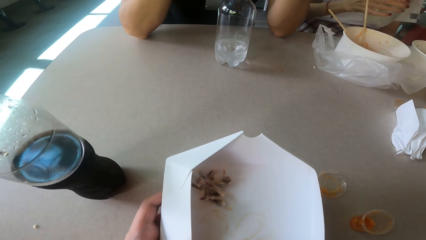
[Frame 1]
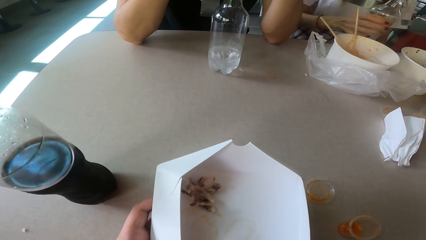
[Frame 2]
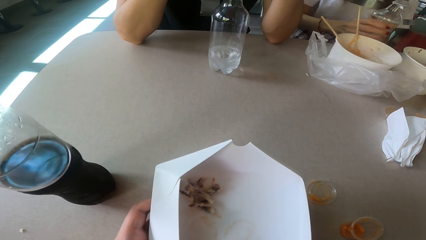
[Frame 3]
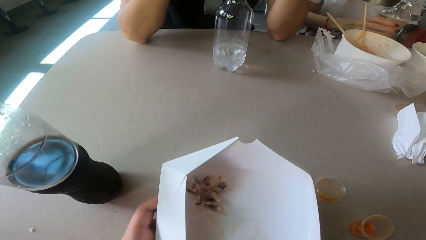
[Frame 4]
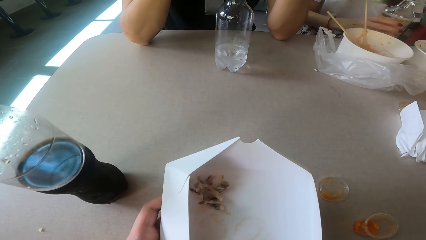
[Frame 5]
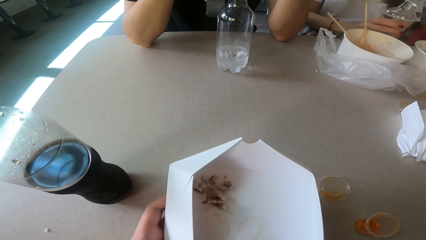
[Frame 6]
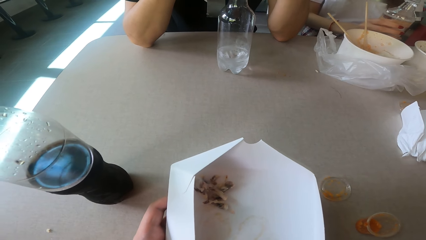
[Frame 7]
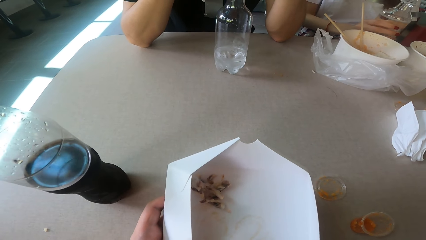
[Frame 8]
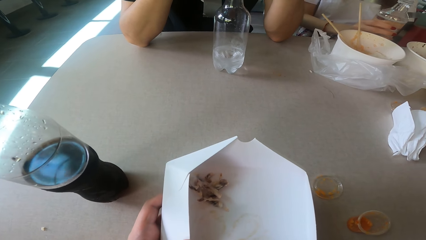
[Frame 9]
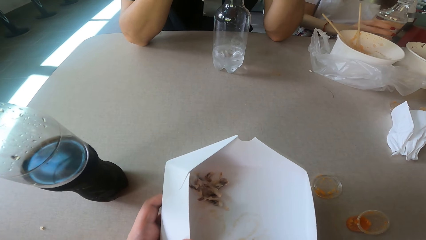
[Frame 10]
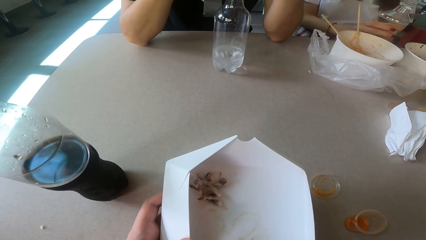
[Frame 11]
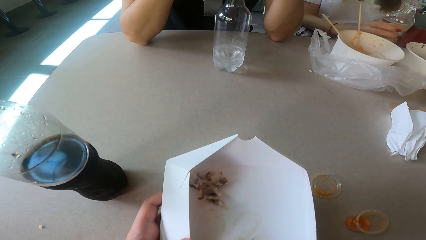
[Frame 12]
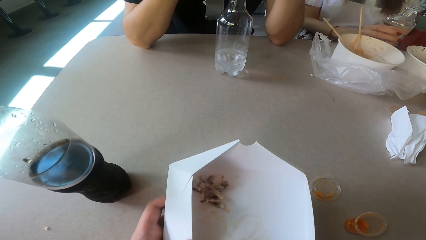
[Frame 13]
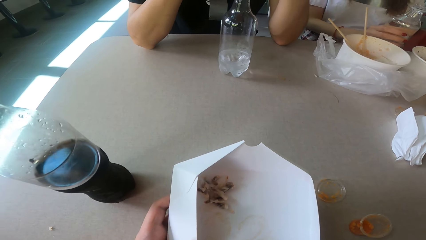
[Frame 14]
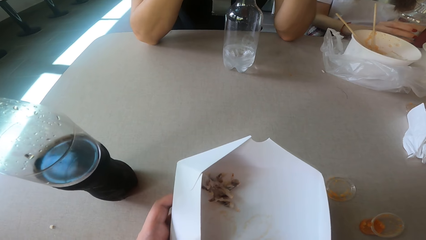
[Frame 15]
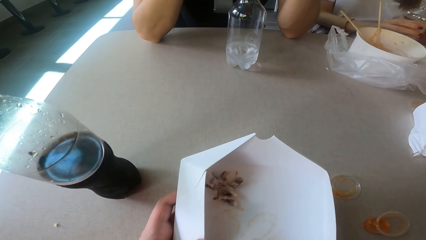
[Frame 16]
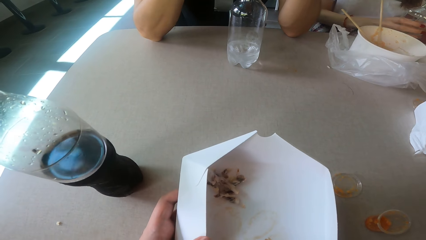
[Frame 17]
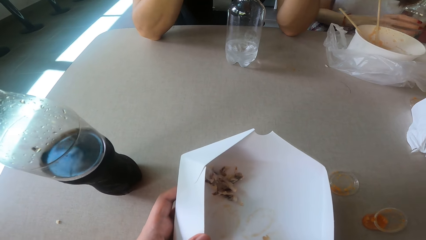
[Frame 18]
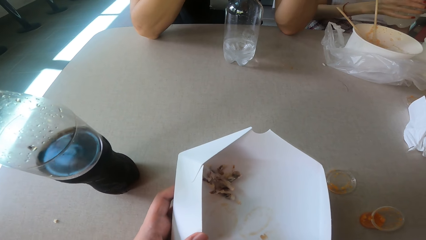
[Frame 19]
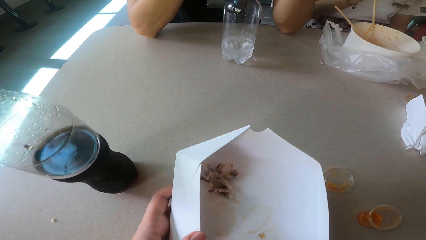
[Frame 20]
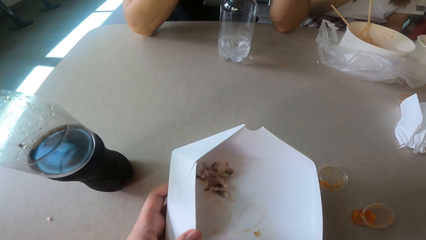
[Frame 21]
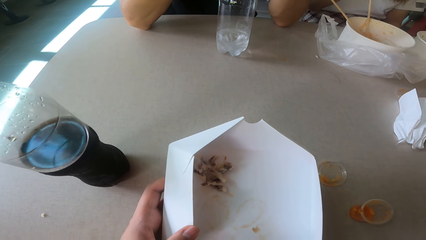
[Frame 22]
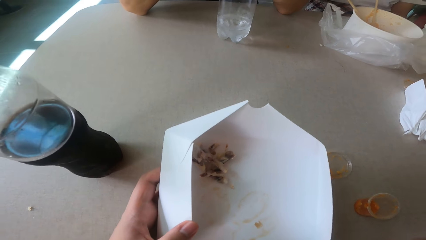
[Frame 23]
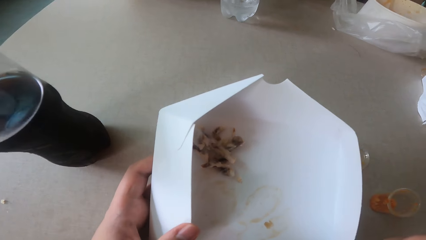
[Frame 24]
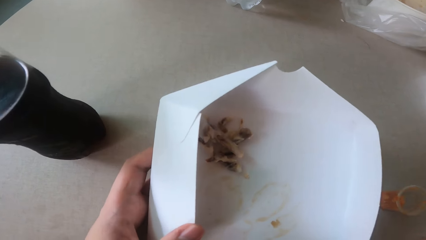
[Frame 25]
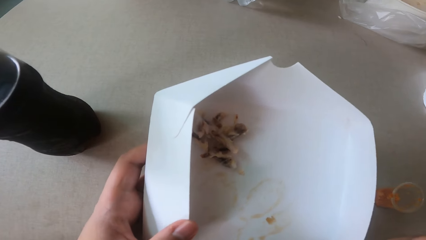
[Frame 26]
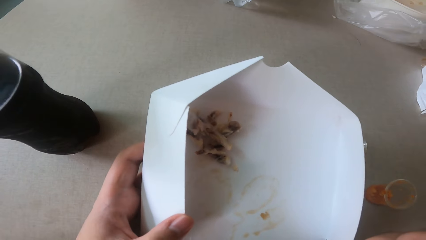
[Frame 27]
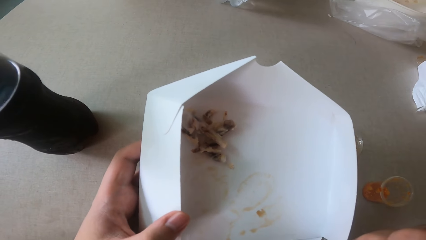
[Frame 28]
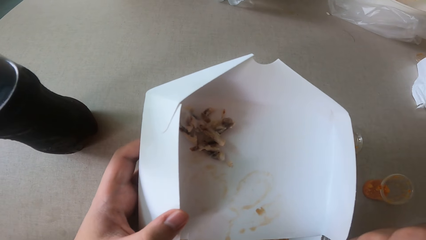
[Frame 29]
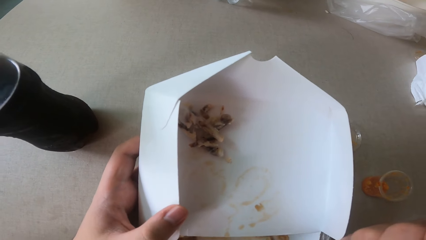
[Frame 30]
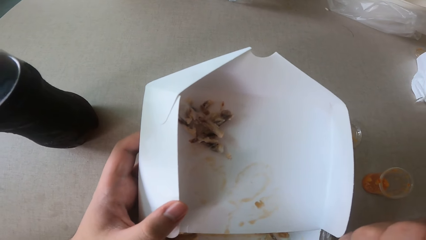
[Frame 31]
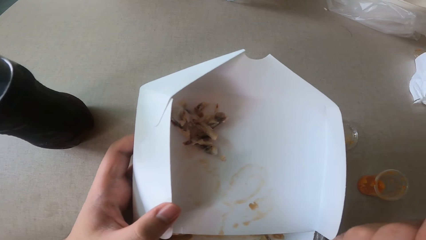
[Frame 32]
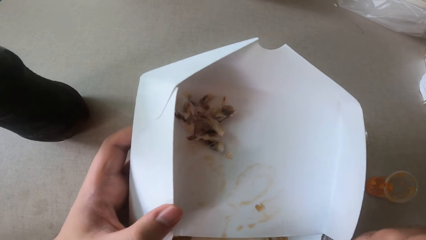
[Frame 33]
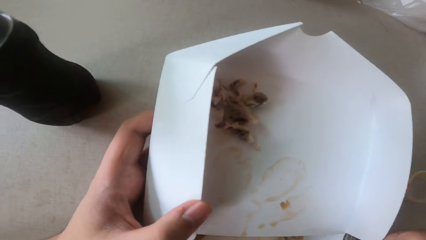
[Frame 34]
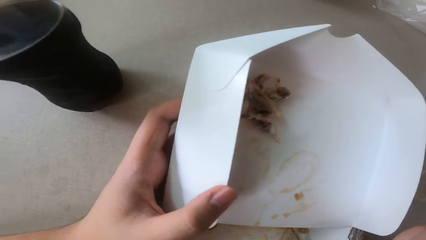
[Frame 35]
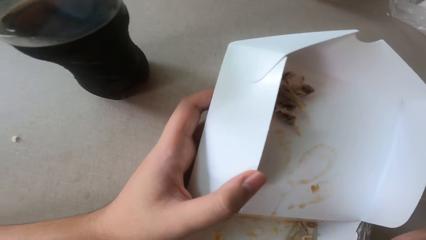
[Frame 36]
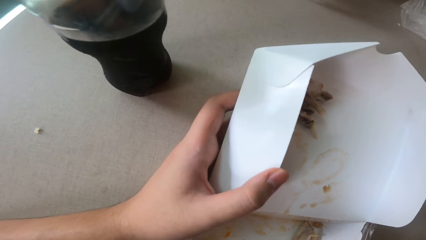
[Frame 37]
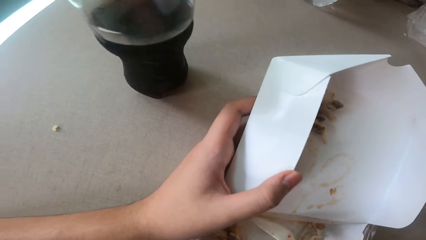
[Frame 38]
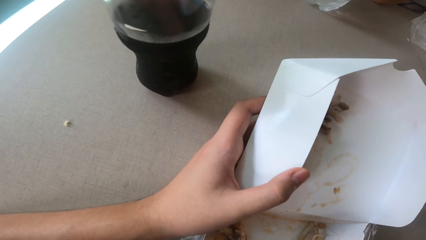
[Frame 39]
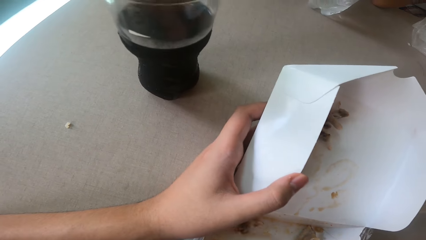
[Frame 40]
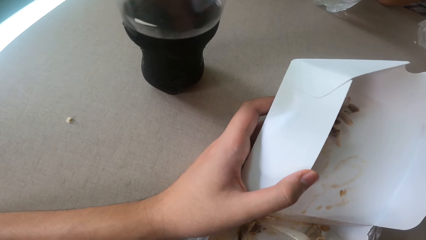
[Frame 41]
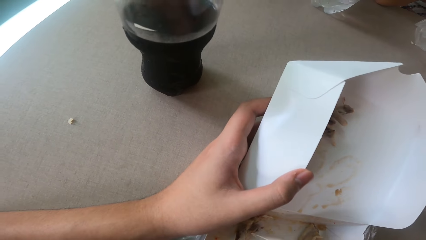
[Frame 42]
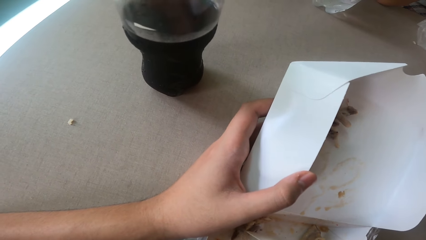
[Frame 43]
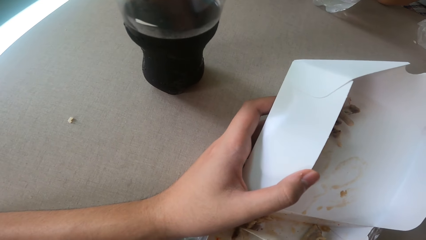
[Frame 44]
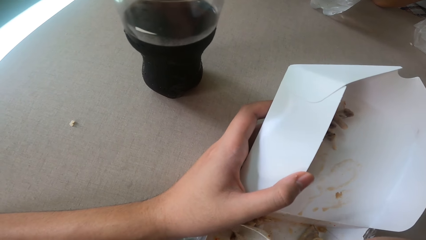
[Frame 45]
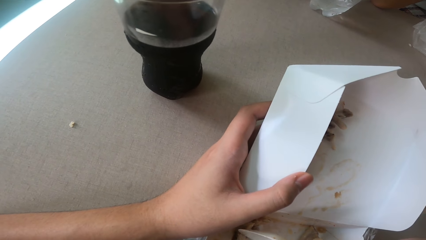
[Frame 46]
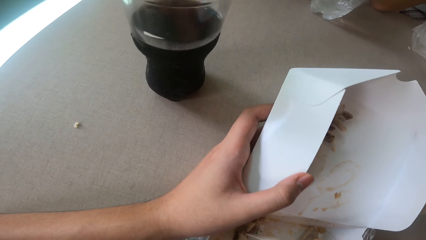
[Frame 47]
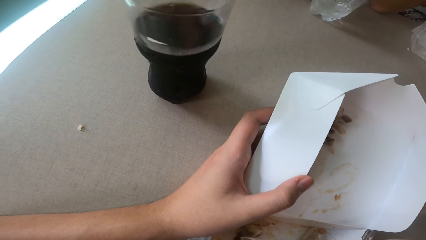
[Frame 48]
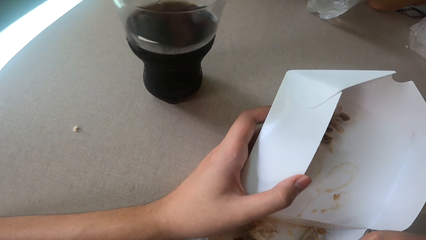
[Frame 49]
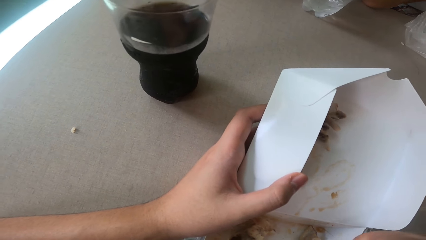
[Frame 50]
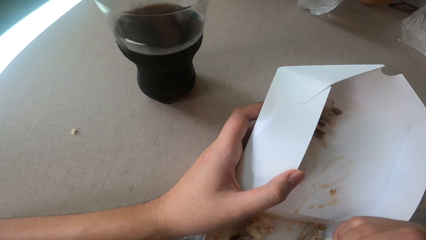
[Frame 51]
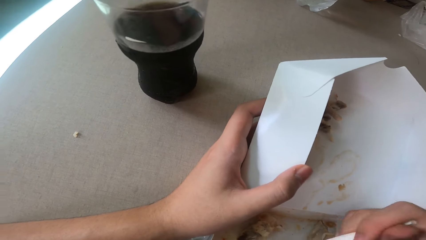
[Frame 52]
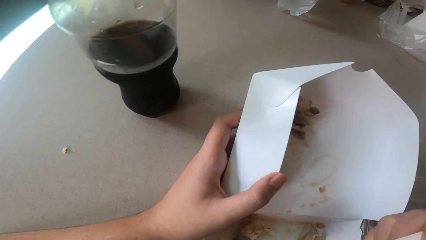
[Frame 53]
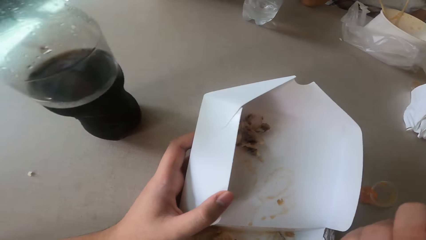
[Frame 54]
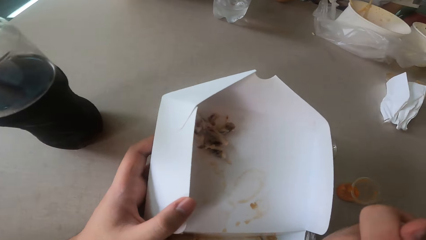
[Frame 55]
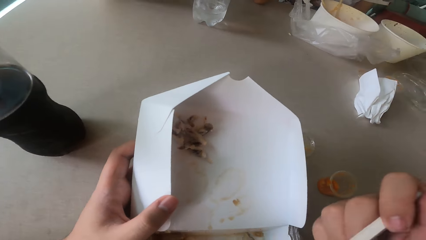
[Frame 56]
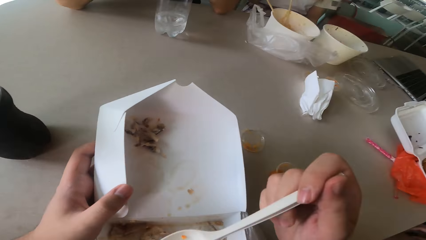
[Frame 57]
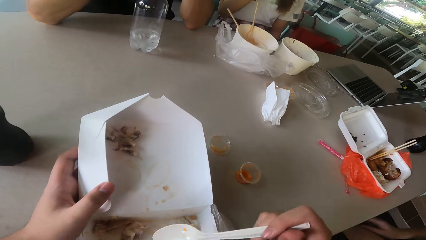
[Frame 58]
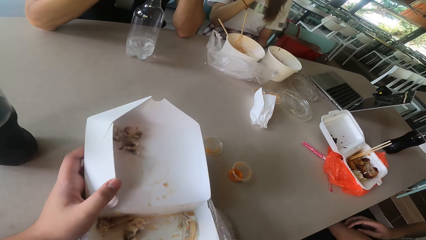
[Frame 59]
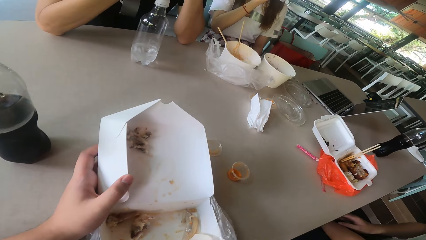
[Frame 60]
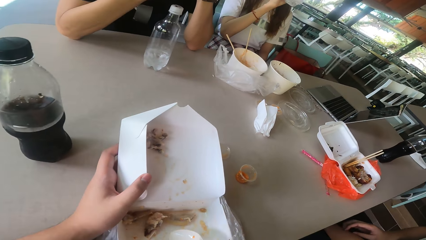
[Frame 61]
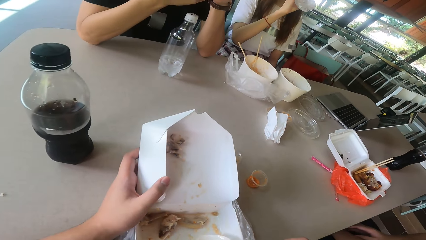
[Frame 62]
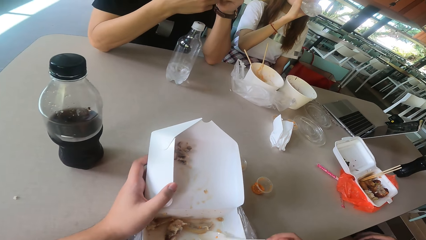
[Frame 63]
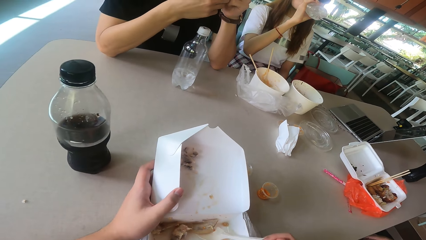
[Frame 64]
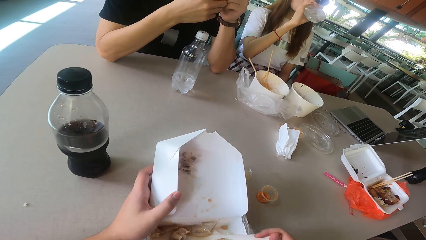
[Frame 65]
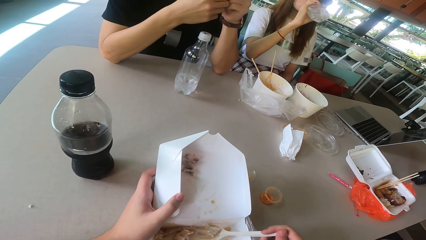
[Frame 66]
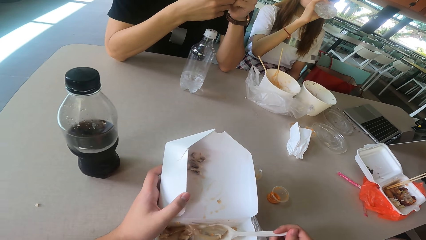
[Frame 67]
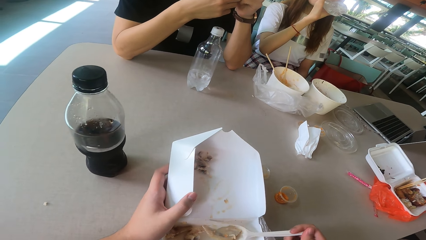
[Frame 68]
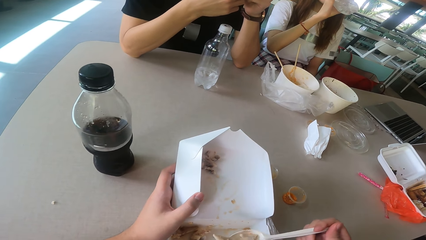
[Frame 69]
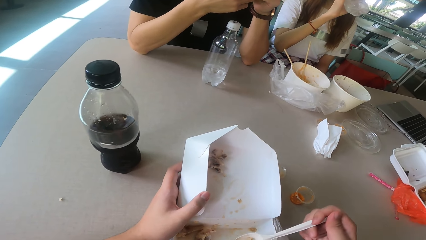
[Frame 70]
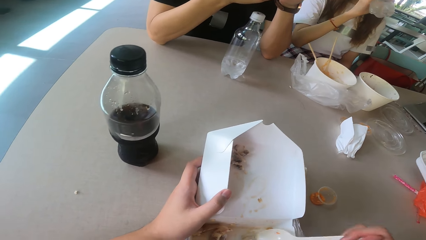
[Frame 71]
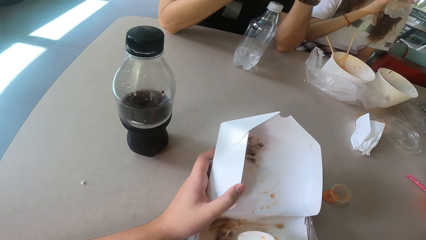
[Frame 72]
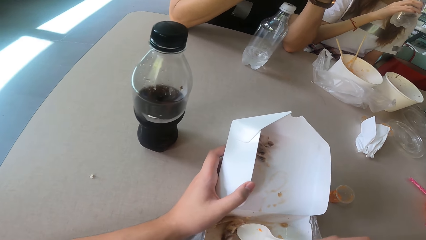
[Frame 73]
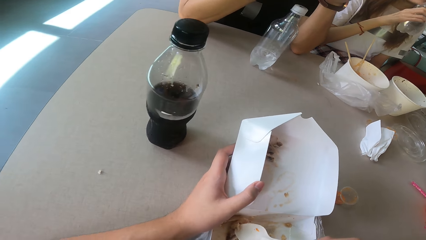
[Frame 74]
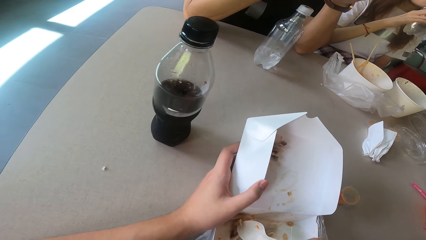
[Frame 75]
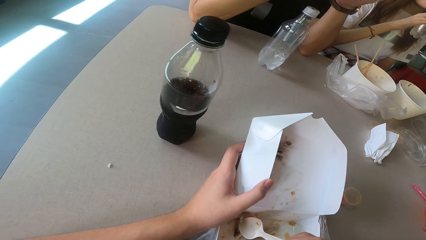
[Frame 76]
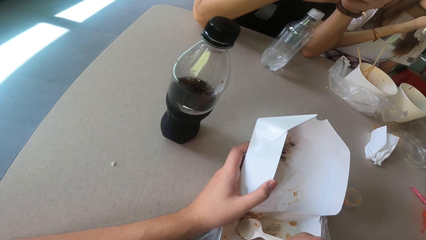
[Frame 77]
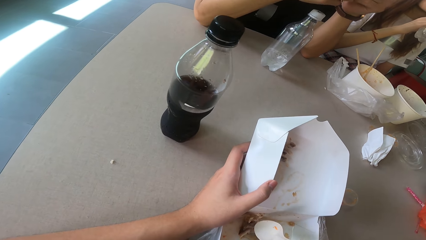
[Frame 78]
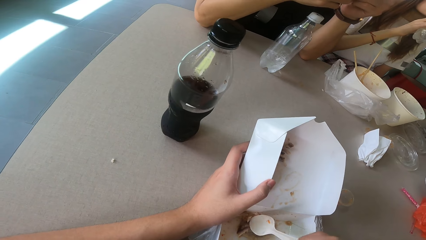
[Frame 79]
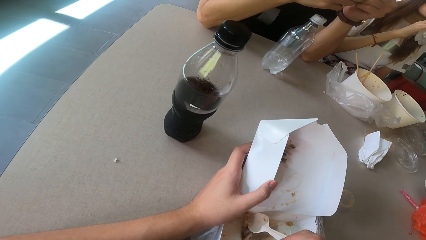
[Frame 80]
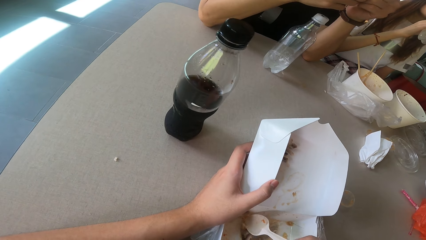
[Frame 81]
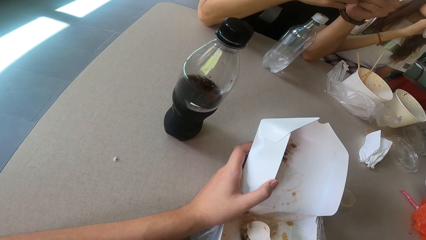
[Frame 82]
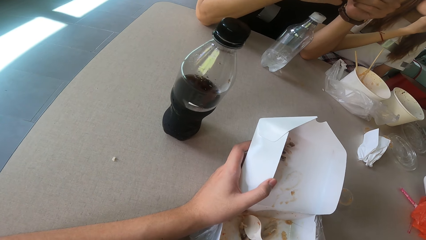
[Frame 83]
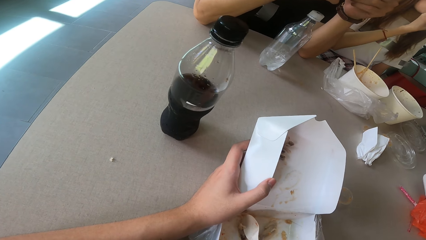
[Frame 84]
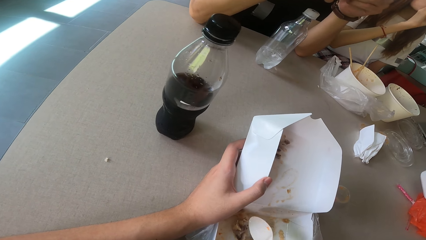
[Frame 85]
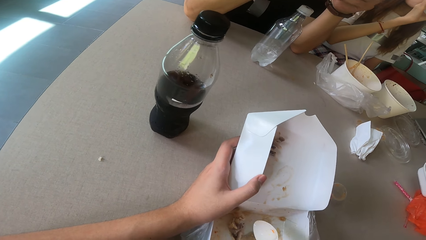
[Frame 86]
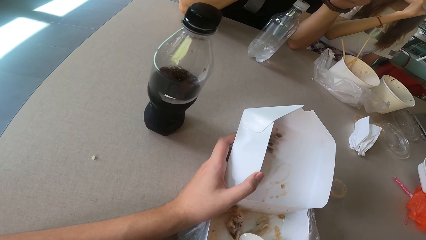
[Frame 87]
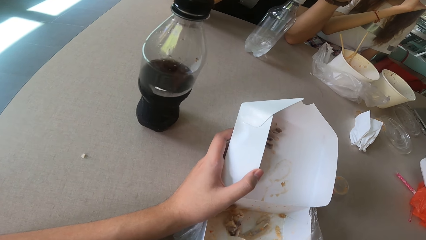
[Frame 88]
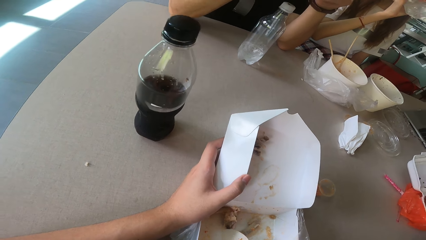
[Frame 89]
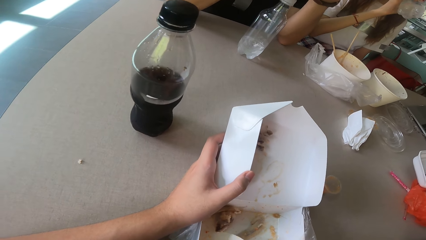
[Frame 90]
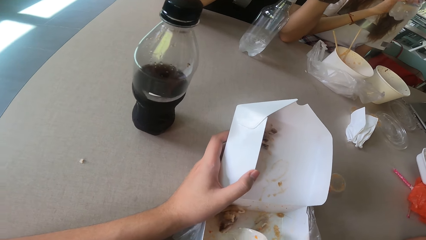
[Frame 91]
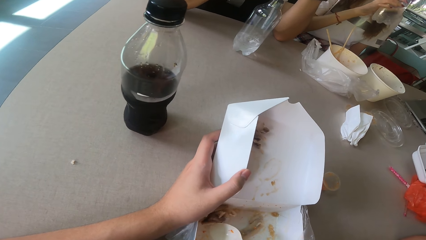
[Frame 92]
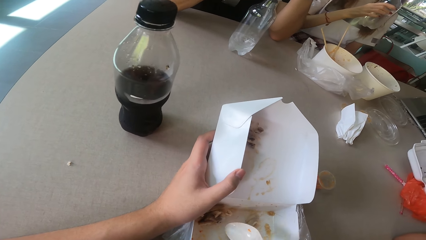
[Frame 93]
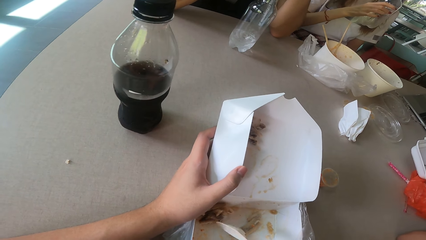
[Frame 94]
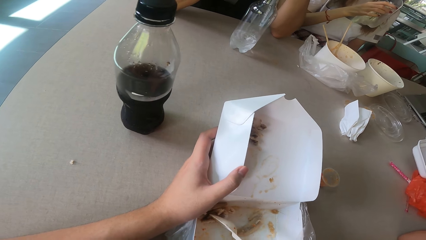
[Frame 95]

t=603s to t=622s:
The camera wearer looks around. They eat the food. A woman drinks the water. The camera wearer scoops the food.
